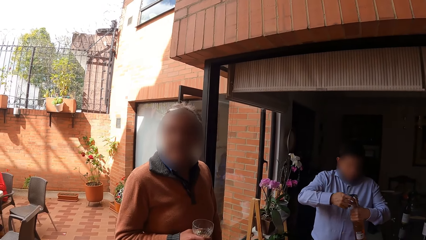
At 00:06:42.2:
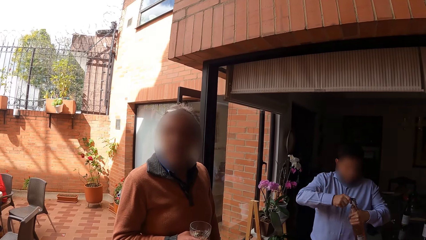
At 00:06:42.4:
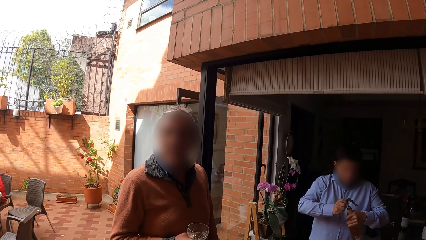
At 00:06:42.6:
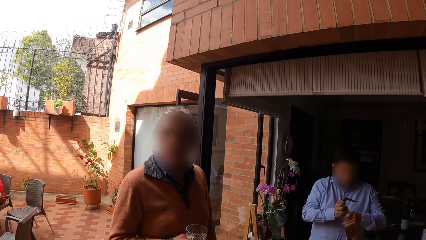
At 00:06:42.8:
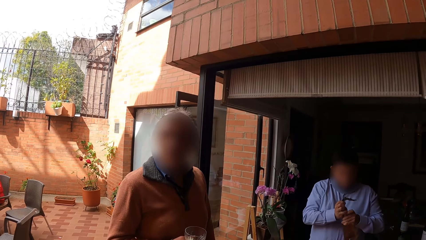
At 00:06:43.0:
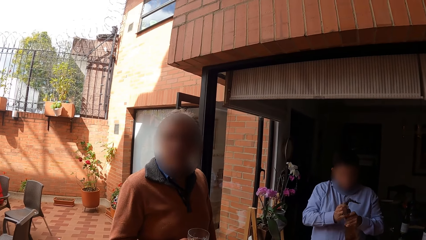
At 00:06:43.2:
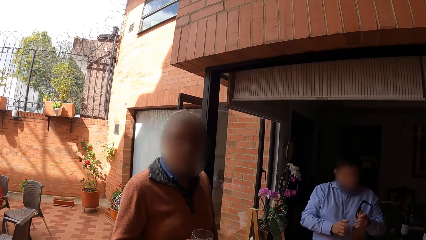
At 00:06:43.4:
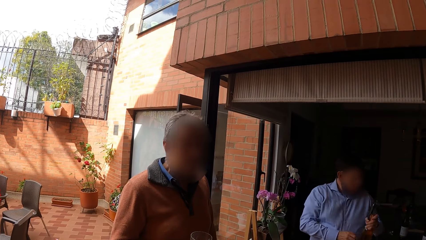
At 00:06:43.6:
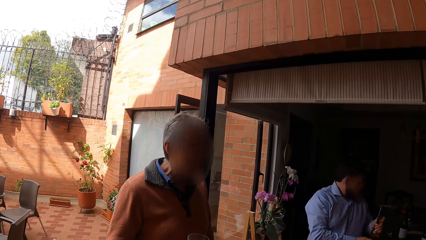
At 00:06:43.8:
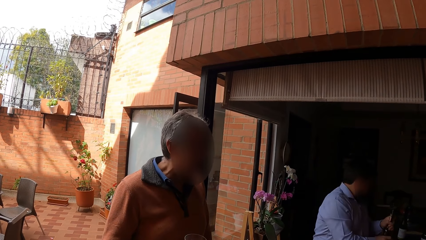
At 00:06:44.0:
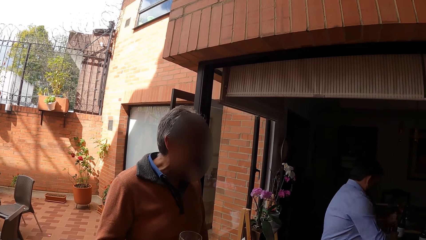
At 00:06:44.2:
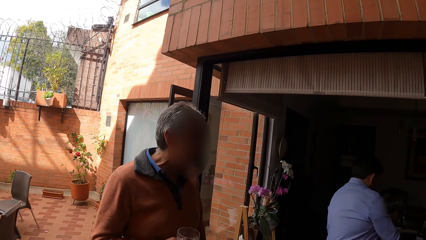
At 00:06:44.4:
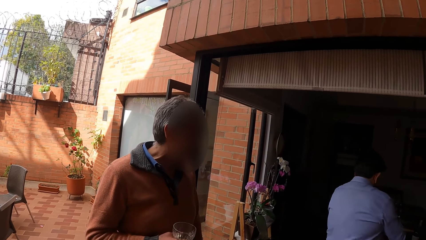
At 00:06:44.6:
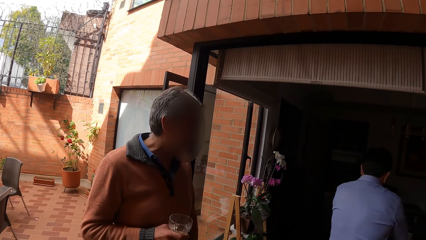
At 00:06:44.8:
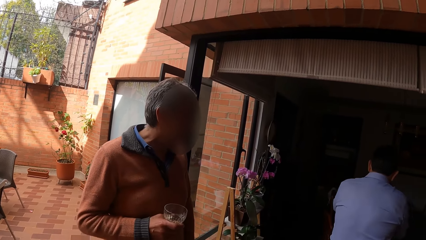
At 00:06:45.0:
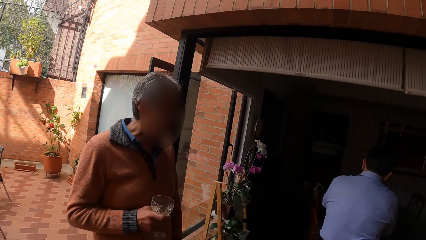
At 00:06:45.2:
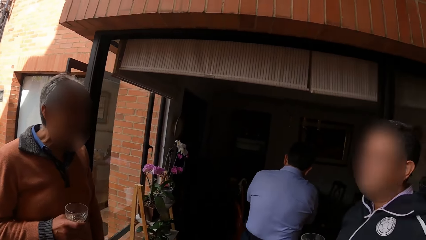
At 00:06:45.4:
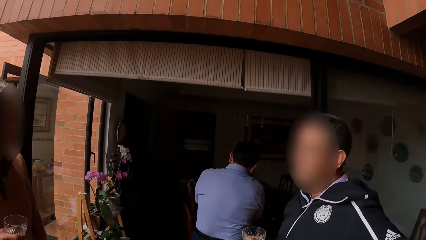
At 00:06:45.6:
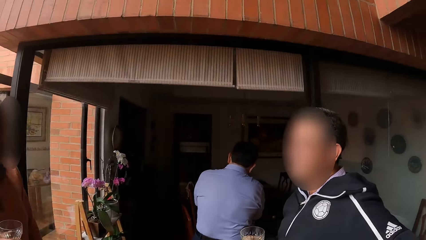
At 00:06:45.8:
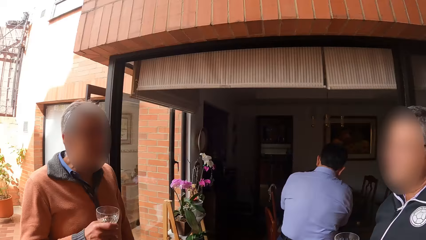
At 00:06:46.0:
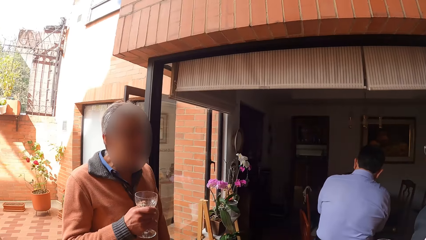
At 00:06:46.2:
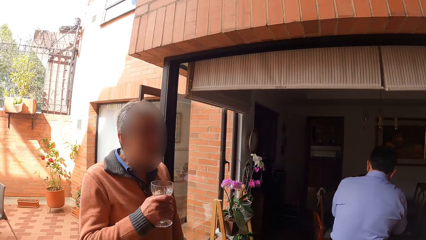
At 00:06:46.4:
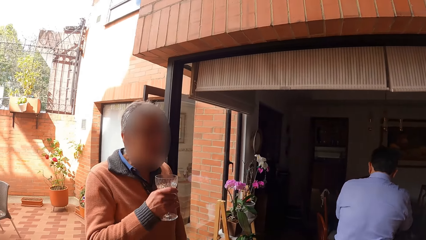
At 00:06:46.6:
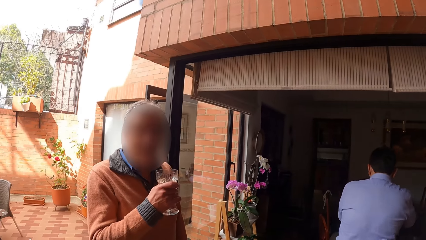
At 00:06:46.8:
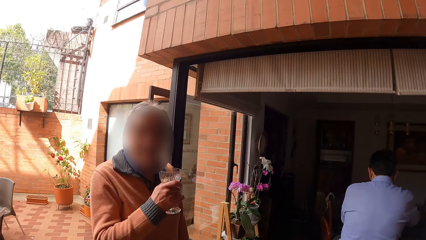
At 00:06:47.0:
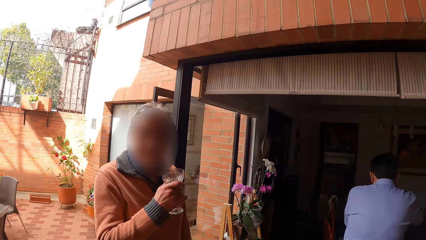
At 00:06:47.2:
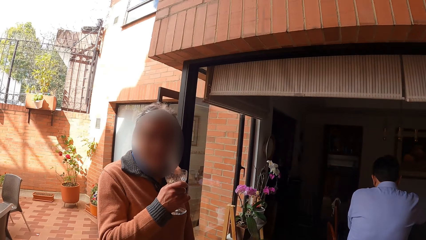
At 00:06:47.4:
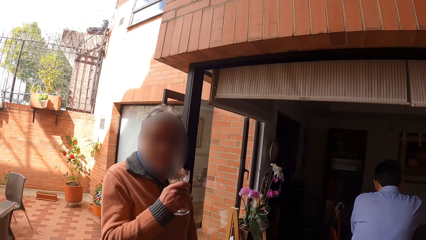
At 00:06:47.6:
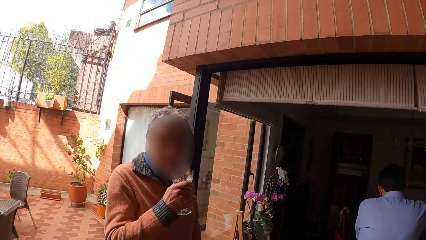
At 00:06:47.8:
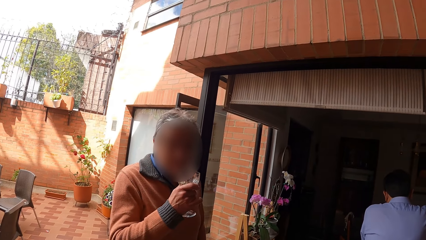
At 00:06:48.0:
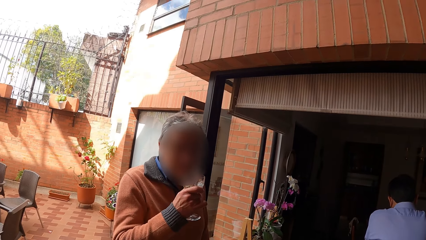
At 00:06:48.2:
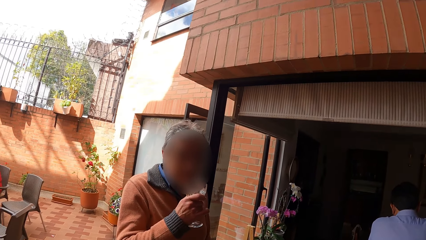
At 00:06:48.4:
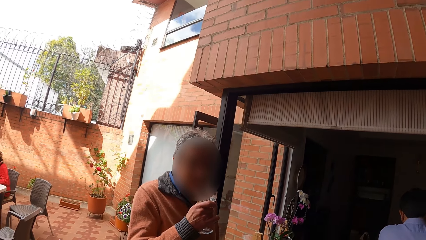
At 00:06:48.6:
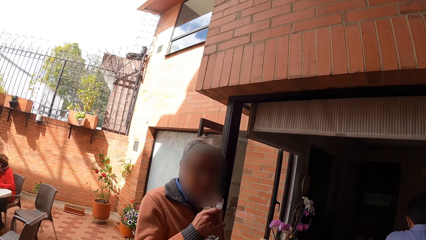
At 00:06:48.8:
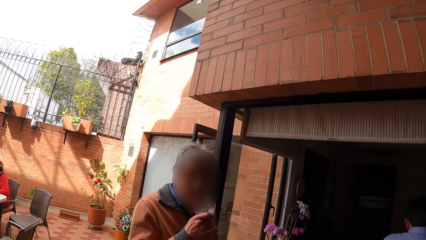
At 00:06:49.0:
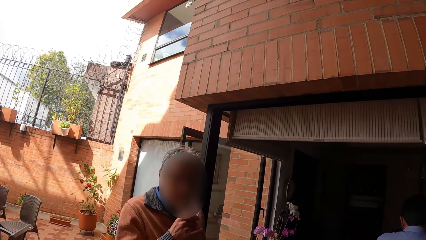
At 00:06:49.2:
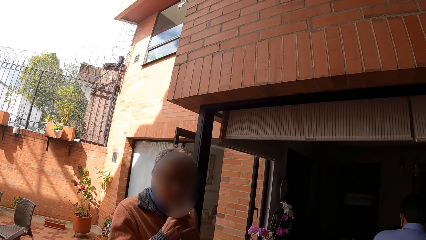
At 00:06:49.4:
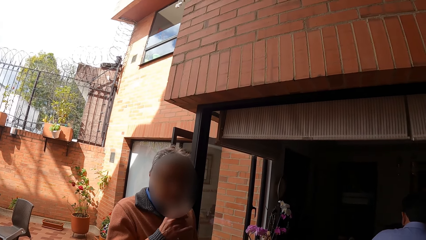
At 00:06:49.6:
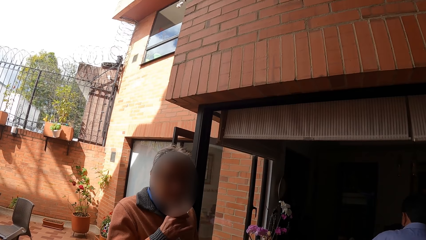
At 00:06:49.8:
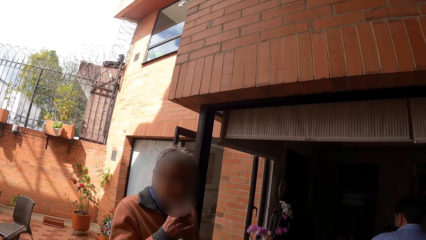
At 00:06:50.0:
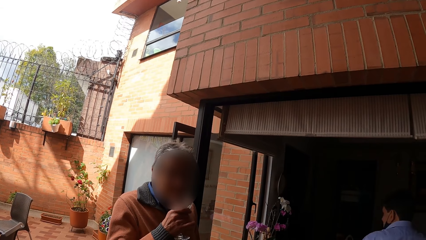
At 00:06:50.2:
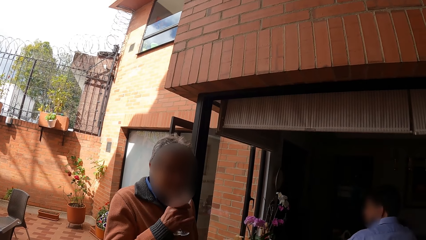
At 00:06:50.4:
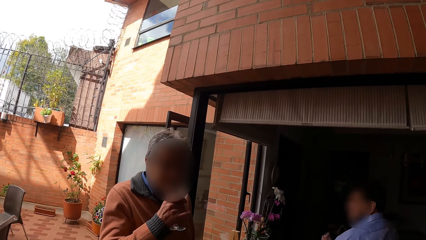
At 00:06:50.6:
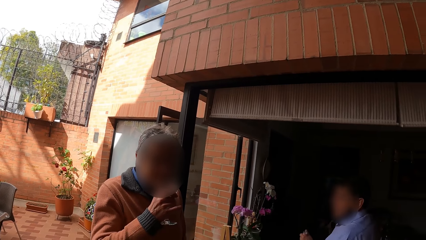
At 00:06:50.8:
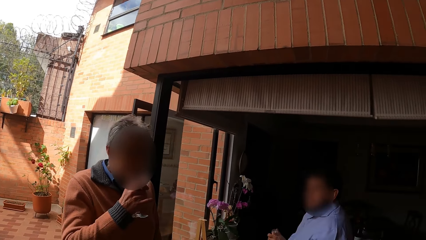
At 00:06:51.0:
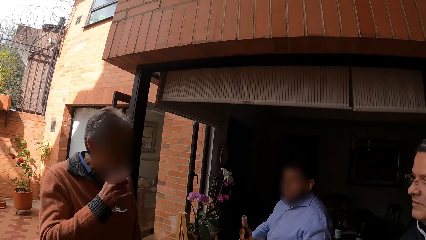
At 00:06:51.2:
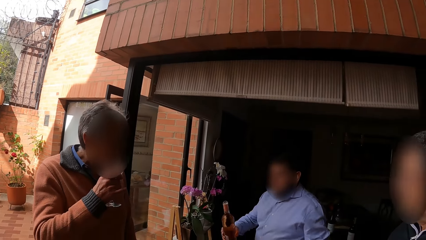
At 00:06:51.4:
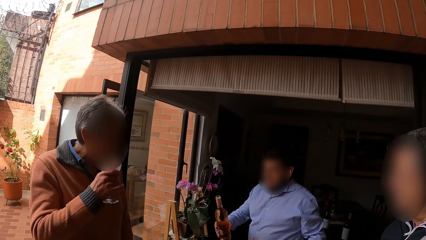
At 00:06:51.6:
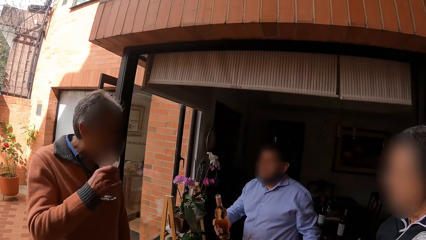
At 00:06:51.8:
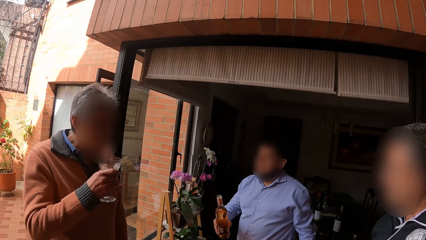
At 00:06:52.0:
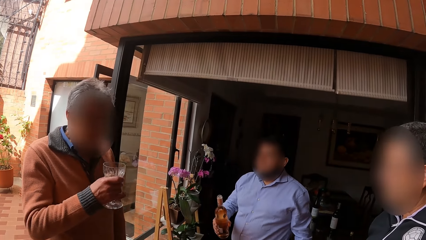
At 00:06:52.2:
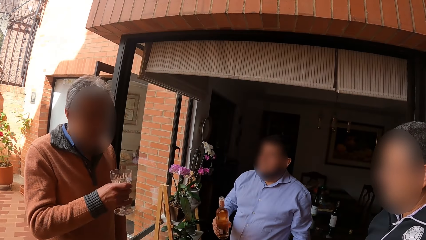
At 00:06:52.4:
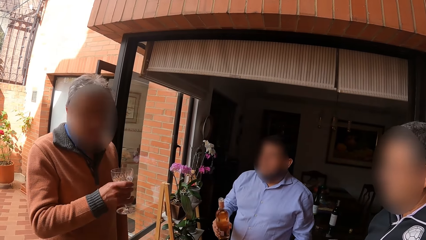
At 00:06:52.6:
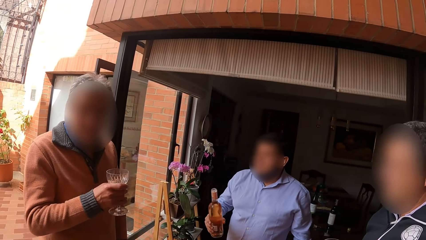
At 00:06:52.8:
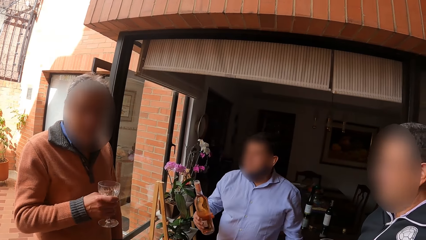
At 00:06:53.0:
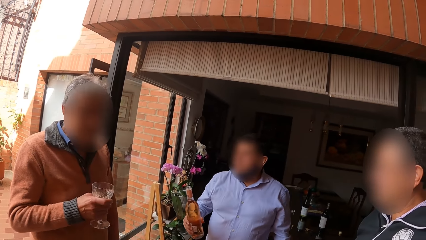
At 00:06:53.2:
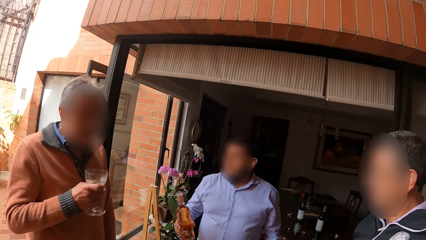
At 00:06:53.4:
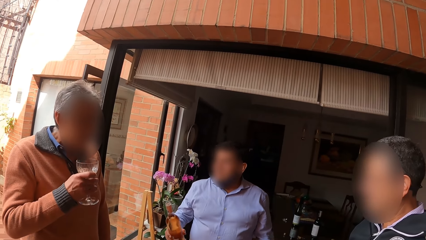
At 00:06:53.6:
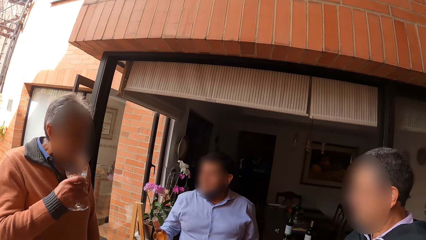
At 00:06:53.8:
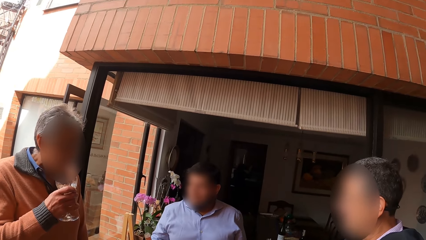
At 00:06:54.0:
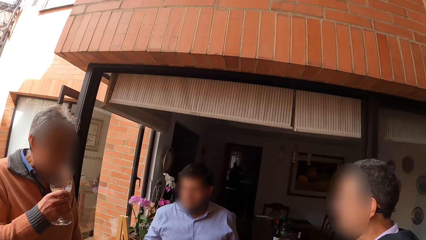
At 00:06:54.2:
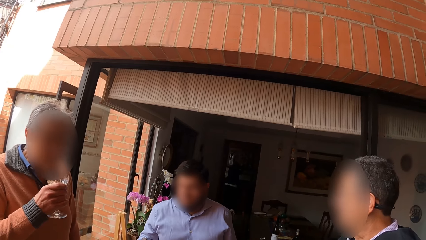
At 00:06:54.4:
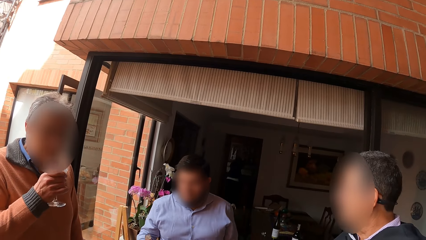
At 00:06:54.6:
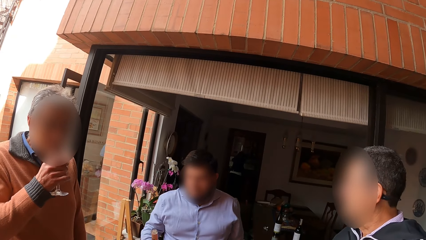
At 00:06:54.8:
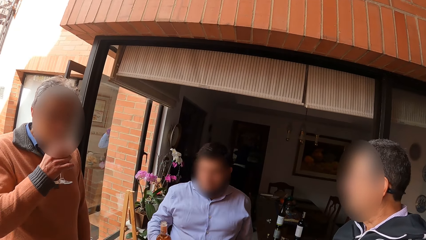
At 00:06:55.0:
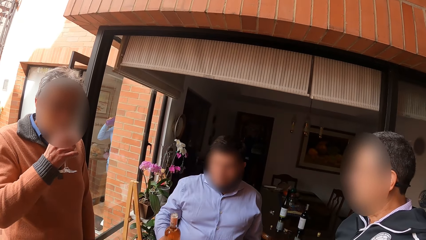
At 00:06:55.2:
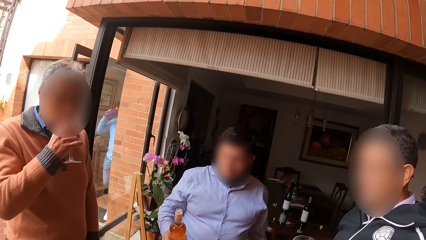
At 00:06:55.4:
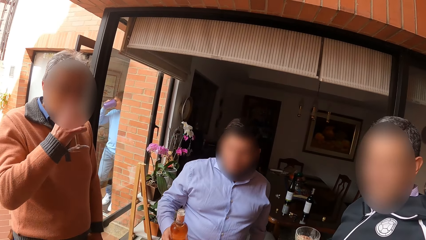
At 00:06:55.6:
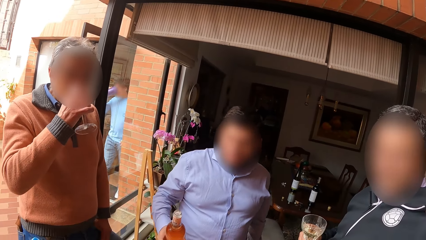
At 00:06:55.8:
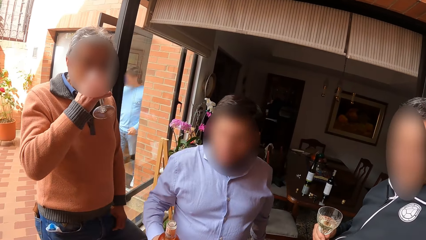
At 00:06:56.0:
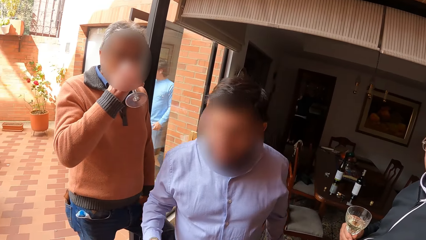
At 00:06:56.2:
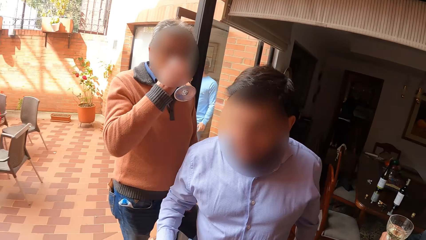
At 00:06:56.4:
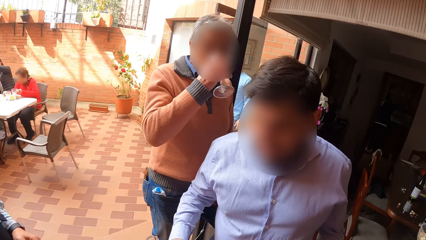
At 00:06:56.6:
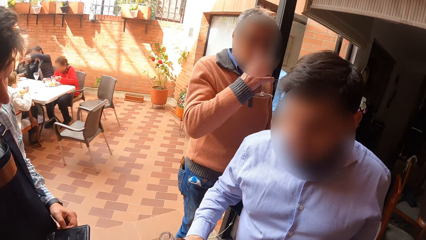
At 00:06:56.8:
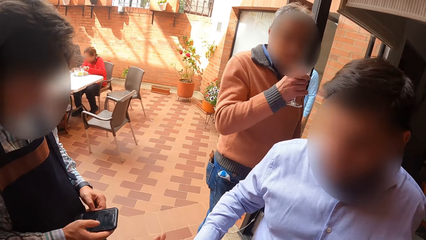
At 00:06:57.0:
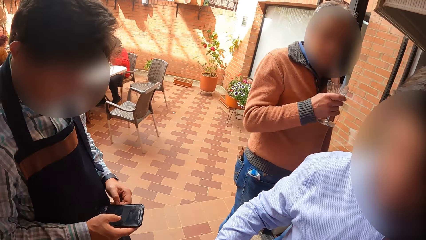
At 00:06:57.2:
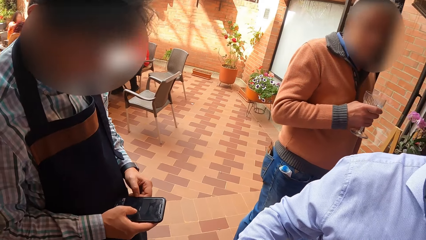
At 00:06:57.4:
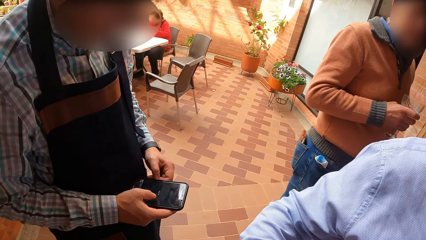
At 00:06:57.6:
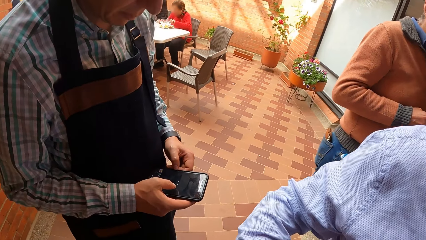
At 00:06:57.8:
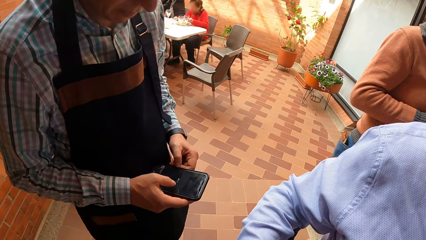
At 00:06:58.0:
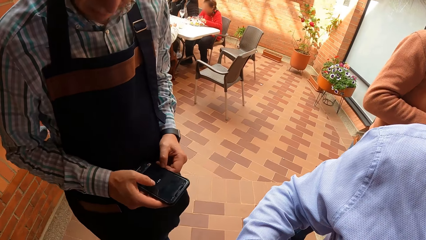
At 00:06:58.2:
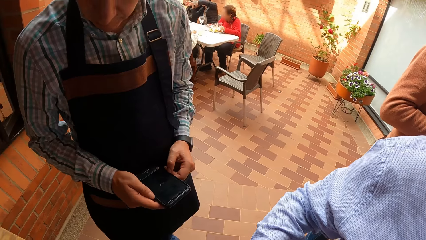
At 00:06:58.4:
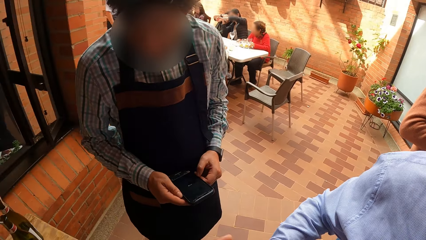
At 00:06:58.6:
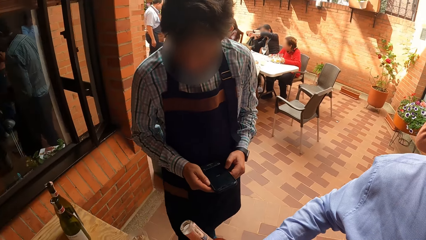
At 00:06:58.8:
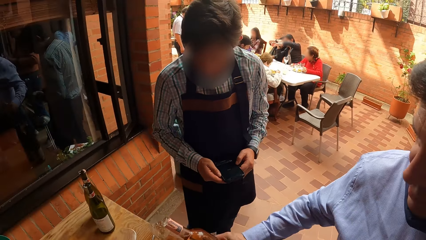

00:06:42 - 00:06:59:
The camera wearer converses with a man. Another man places the bottle of wine on the table. The camera wearer converses with the first man, the second man and a third man. The first man drinks from the cup in his right hand. The second man holds the bottle in his right hand. The camera wearer converses with the first man, the second man and the third man. Another man operates a cellphone with his right hand.
